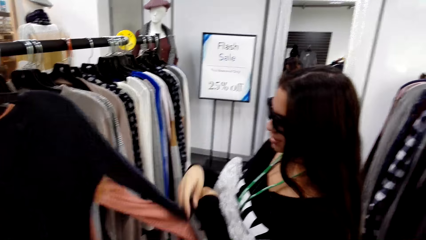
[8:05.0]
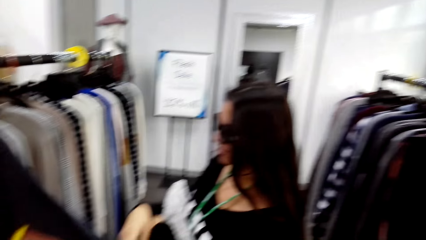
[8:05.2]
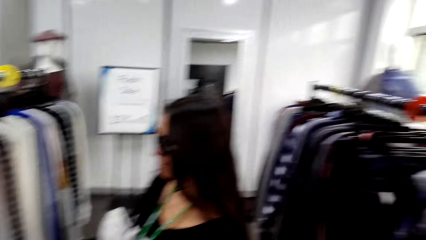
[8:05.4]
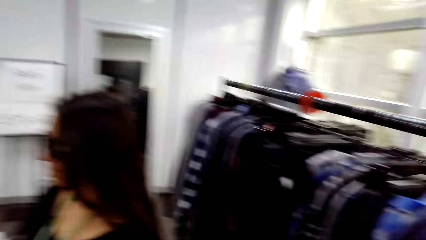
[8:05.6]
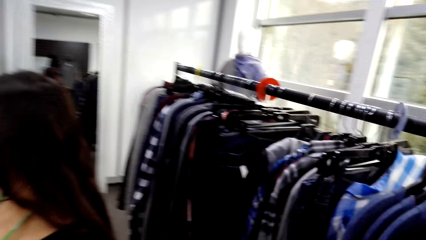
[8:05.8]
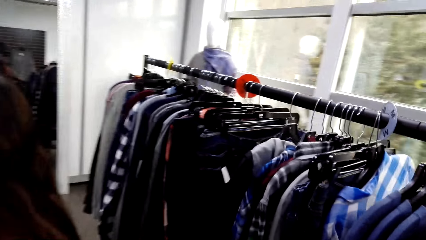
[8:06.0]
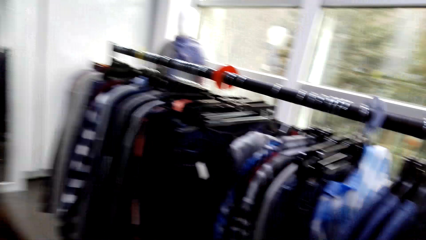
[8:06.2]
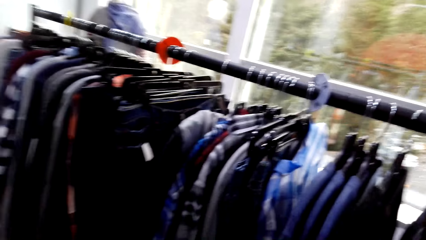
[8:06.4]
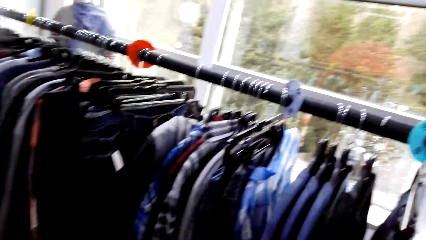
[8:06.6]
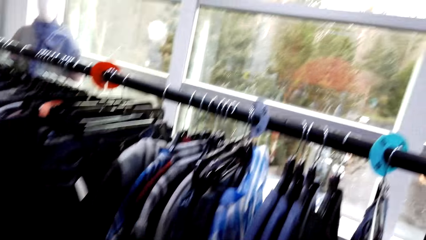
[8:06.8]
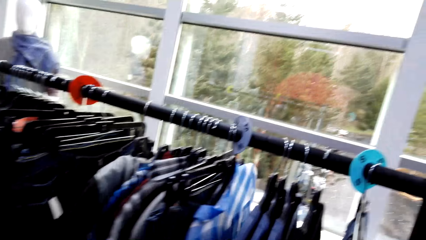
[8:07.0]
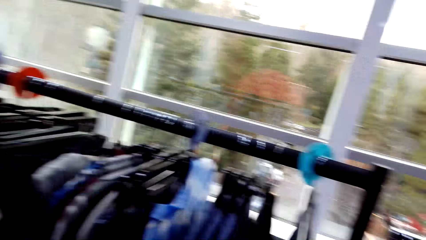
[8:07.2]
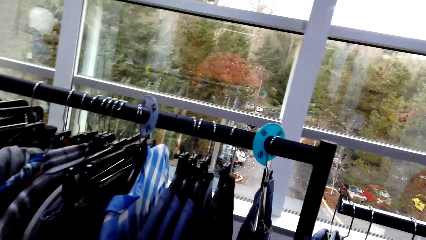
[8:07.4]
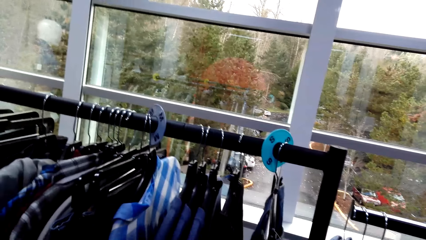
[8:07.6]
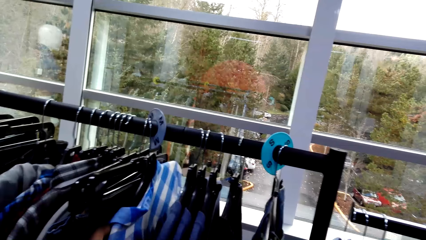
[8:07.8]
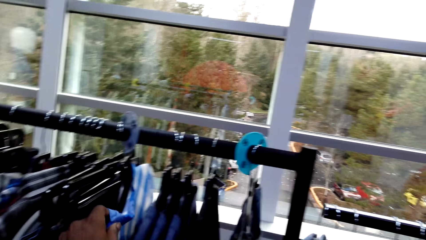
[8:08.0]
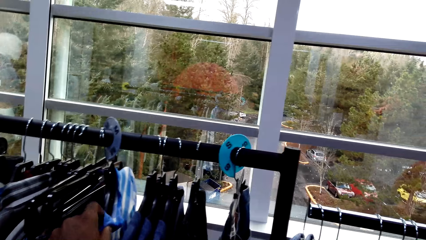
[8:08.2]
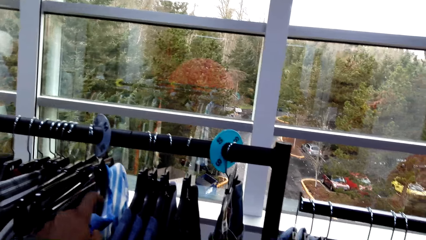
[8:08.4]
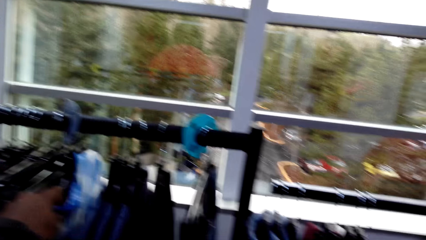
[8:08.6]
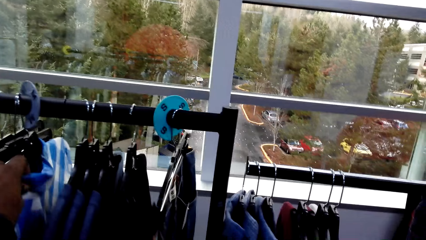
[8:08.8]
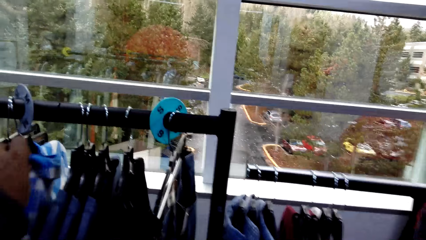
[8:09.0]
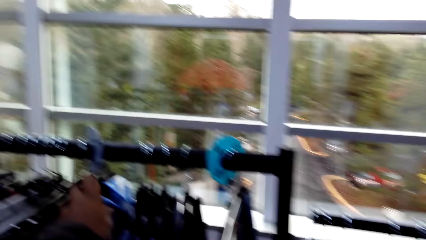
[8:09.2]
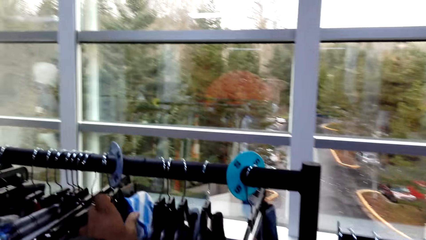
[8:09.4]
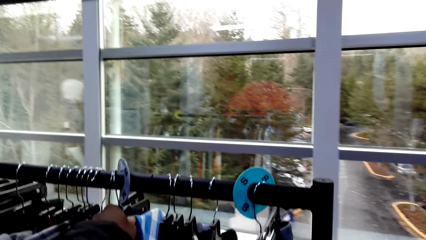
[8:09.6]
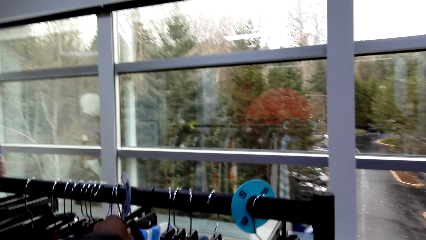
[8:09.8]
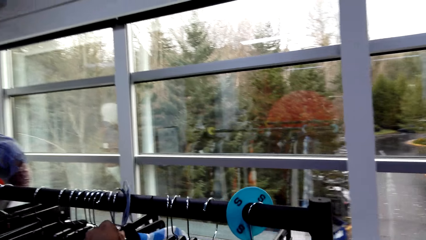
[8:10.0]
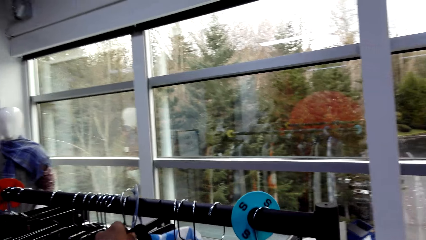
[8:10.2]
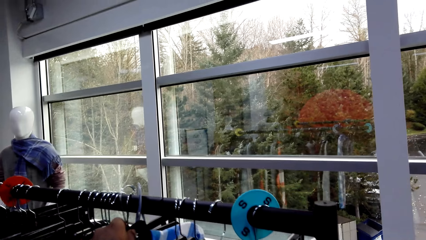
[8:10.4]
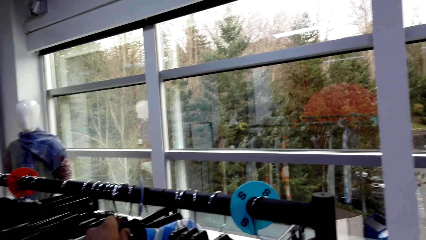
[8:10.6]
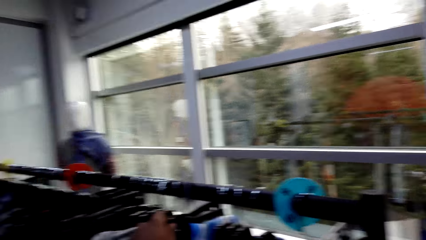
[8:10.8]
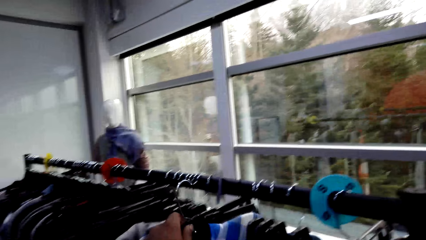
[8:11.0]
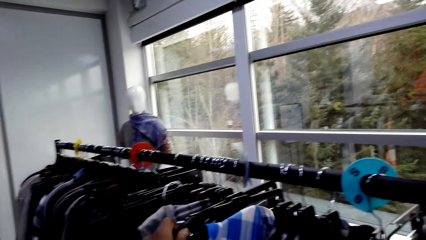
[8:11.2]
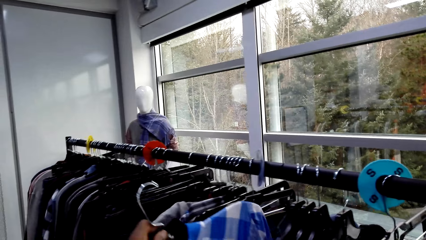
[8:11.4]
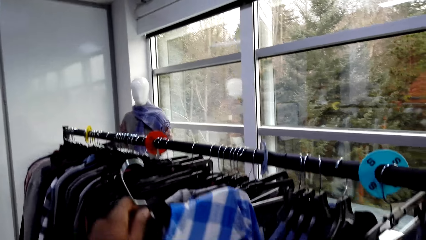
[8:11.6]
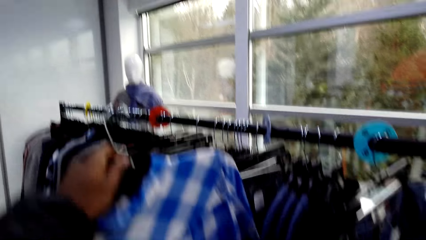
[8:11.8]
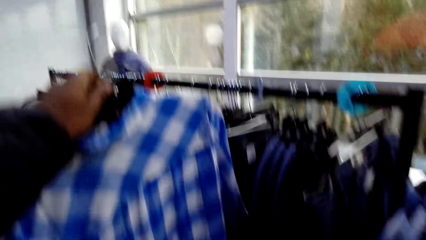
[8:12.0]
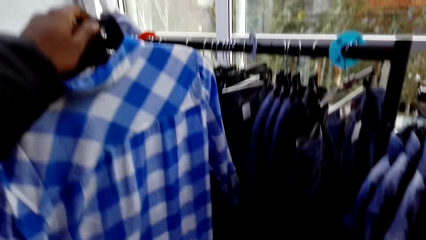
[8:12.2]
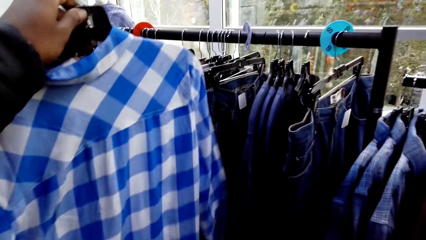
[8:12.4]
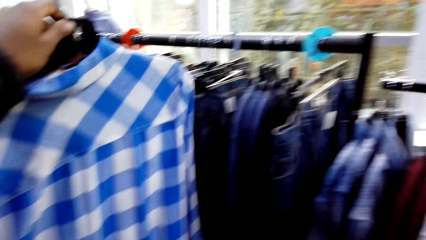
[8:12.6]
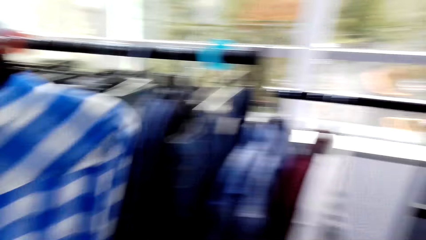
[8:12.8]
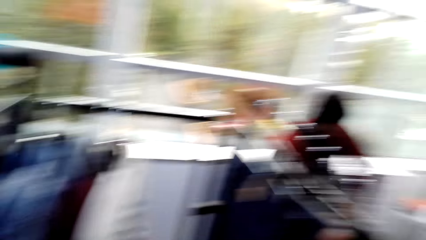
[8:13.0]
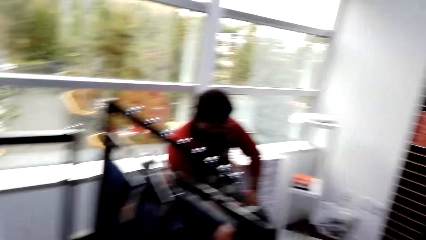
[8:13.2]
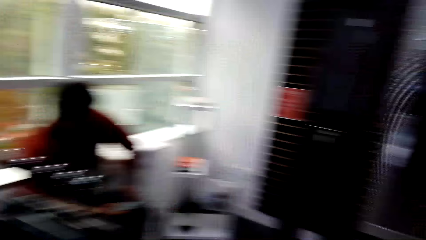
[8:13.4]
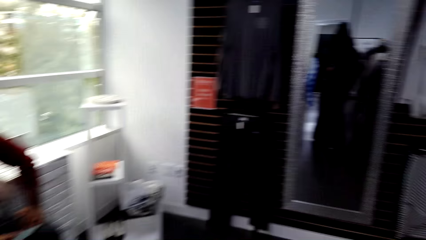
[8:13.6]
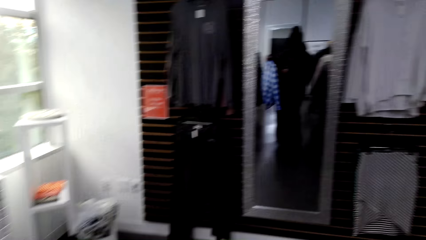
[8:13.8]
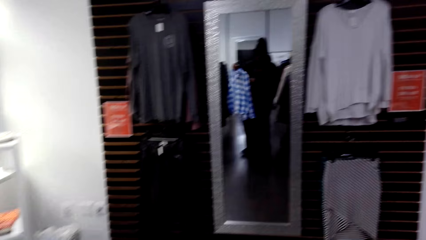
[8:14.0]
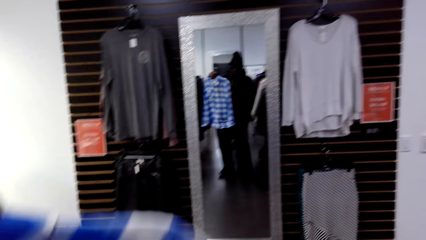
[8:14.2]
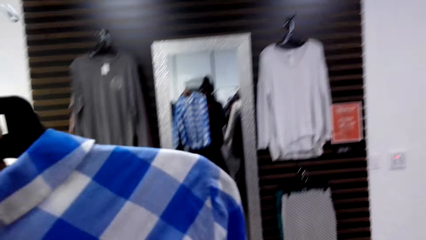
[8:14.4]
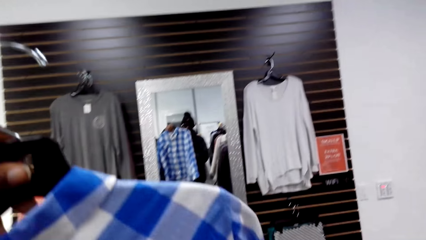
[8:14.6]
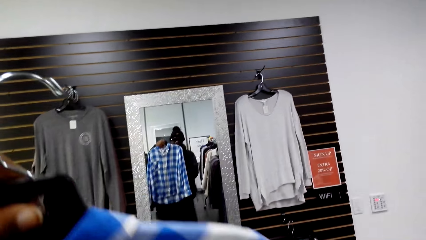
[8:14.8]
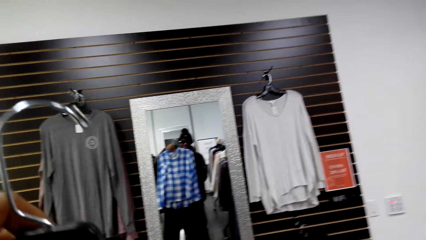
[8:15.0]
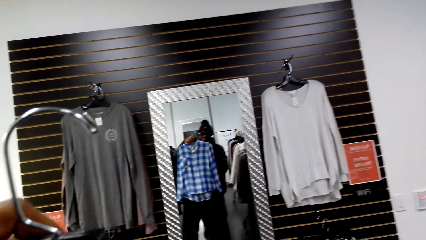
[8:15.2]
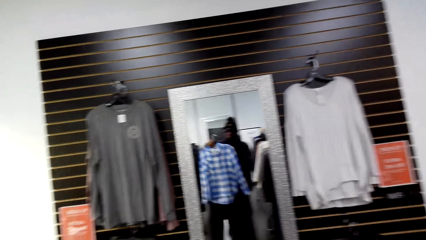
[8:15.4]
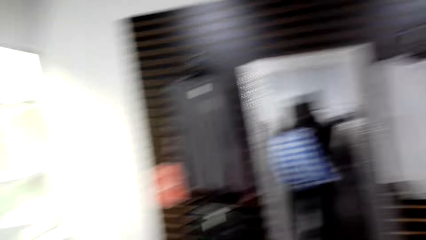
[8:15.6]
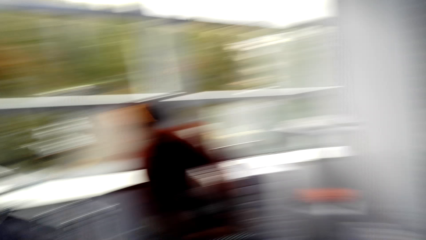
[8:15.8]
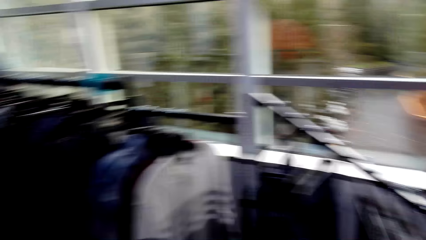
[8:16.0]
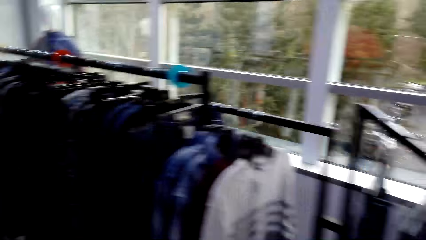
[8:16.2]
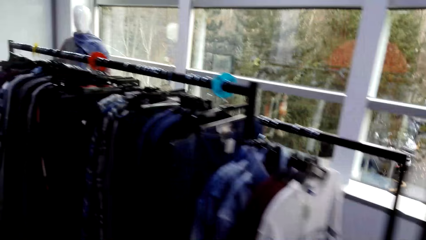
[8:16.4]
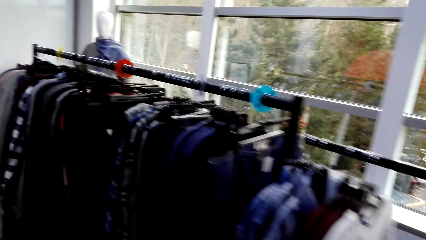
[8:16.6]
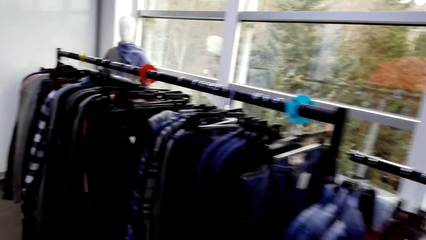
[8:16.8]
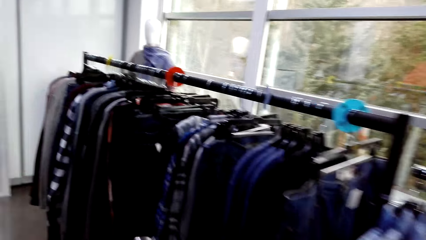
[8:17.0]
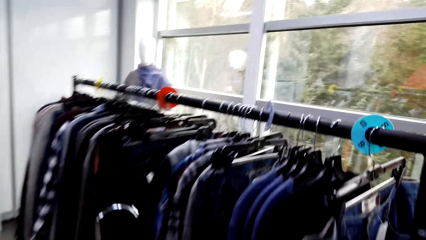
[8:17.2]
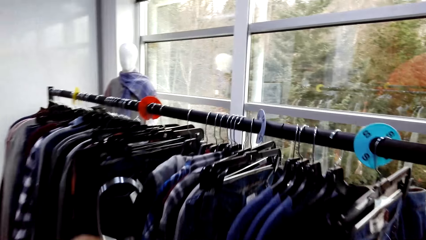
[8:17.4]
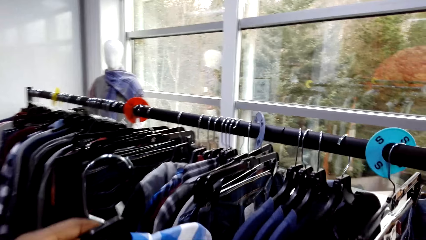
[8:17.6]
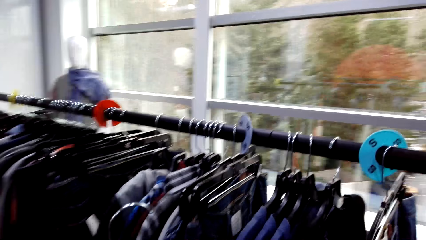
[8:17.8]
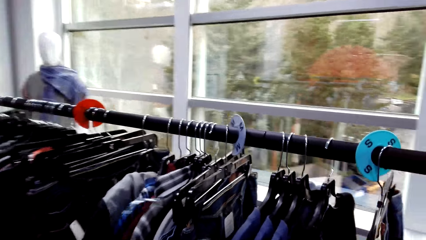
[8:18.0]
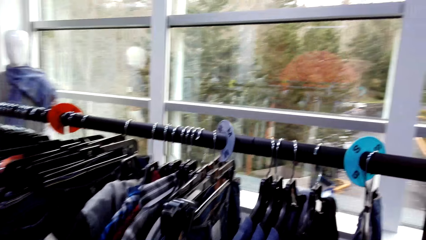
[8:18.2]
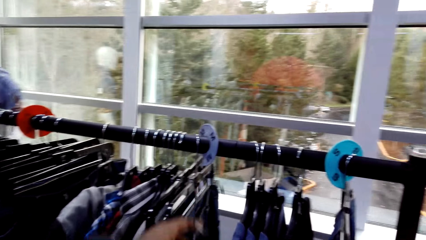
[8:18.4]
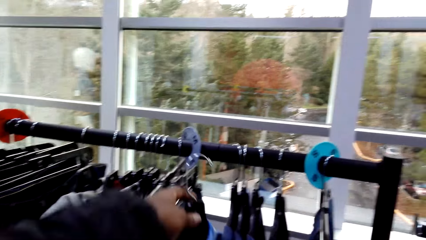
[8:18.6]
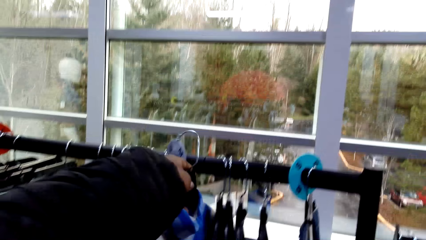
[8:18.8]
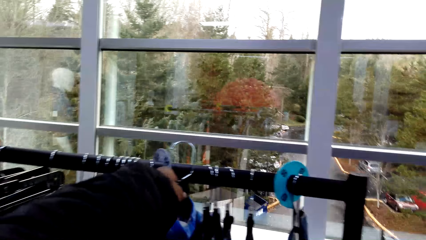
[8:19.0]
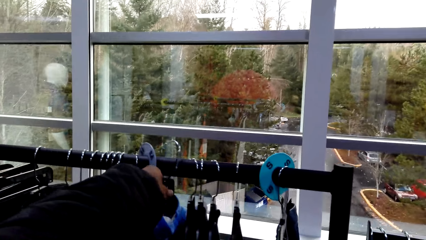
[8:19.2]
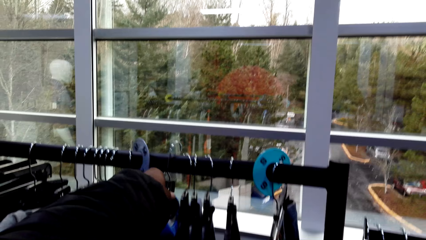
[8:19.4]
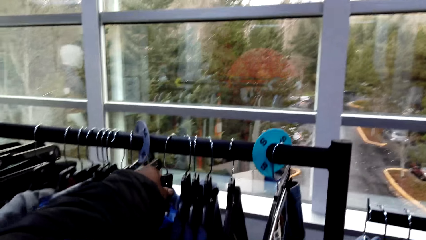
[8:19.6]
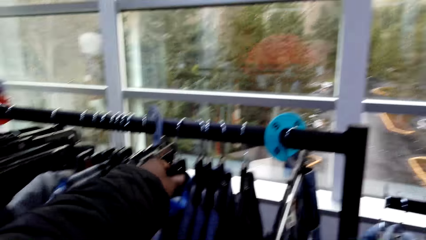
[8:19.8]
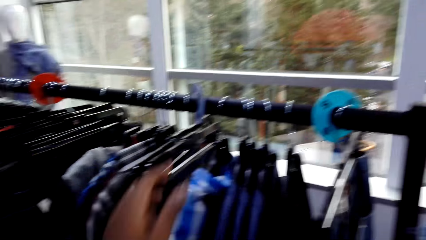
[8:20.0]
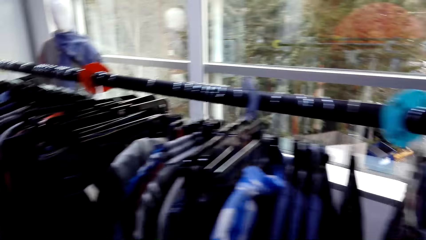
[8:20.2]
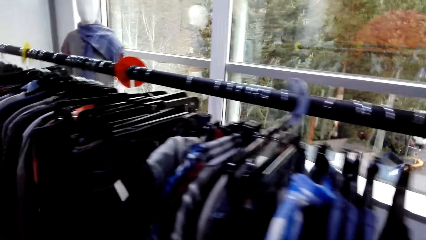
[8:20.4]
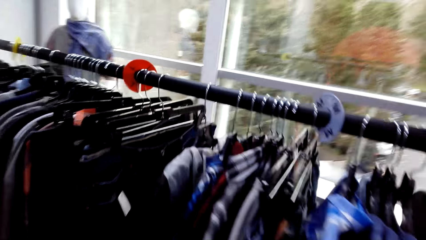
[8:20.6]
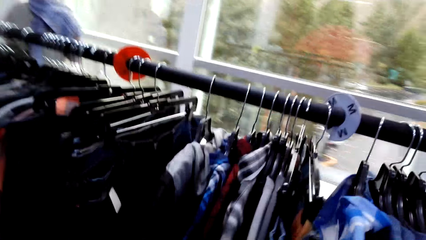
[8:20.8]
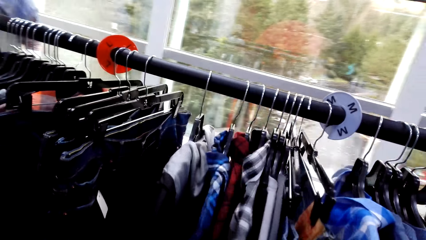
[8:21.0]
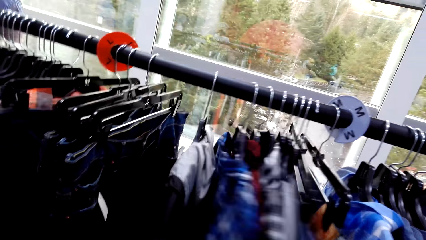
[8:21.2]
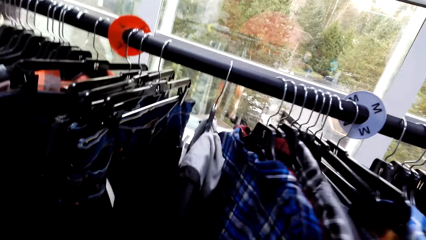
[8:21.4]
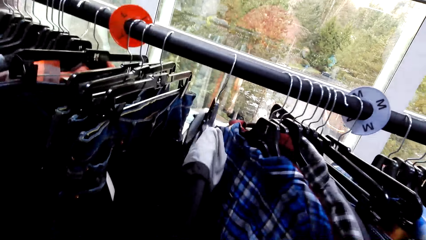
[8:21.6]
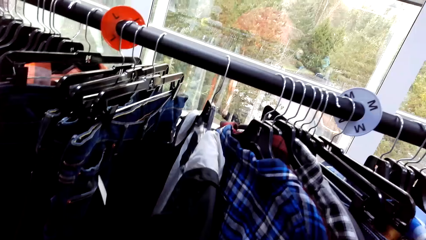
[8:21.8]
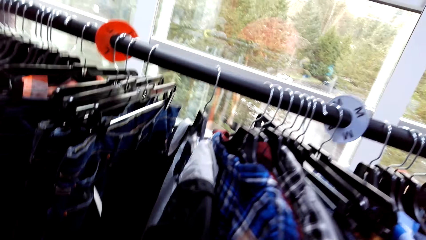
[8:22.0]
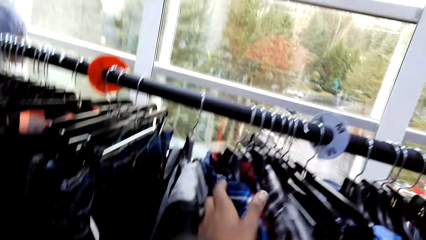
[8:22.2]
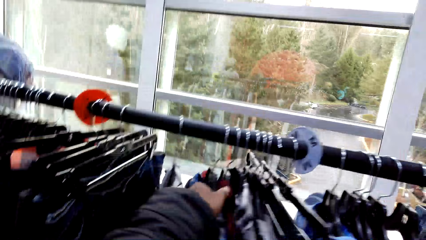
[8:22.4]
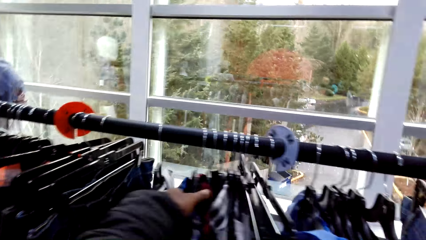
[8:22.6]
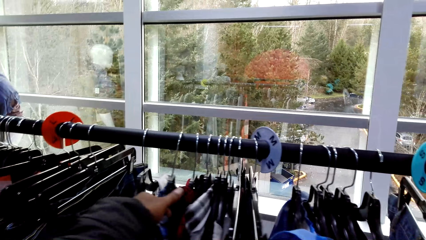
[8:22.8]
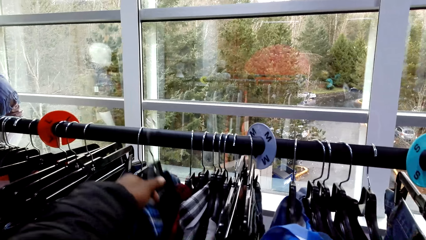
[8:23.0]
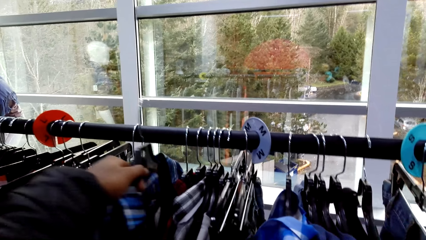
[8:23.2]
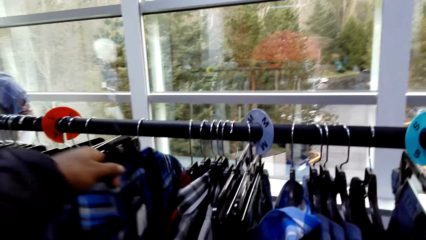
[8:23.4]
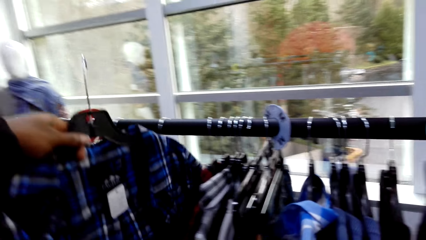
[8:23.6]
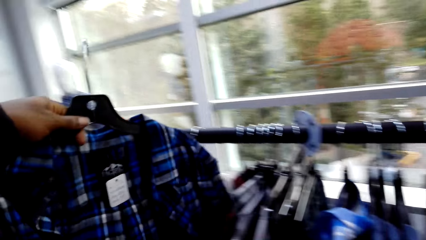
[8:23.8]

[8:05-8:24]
The camera wearer converses with the lady. They remove the shirt or cloth from the hanger stand. They turn to the mirror. They check the cloth on the mirror. They look at the mirror. They hang the shirt on the hanger stand. They pick another shirt from the hanger stand. They touch the other clothes on the cloth line.
